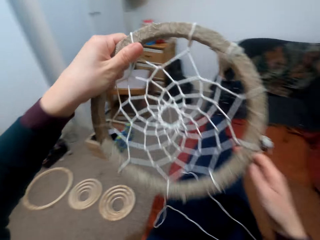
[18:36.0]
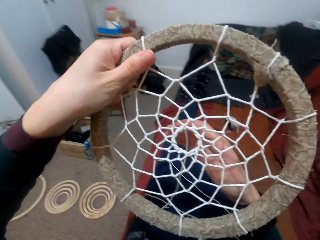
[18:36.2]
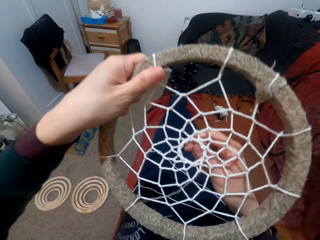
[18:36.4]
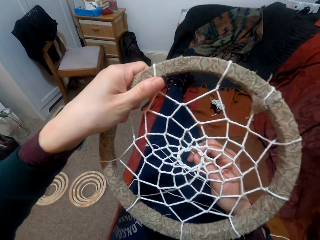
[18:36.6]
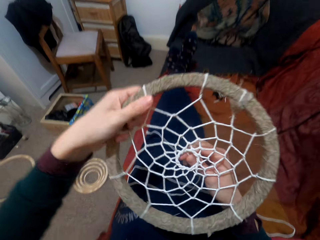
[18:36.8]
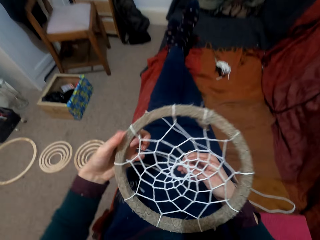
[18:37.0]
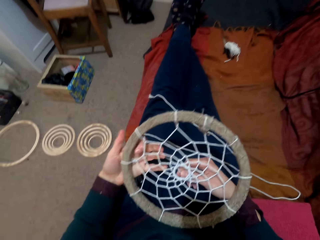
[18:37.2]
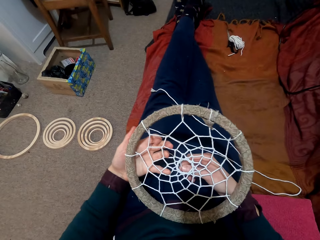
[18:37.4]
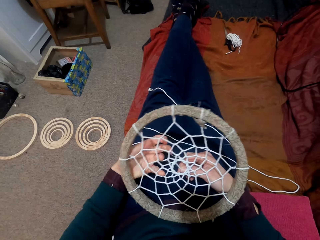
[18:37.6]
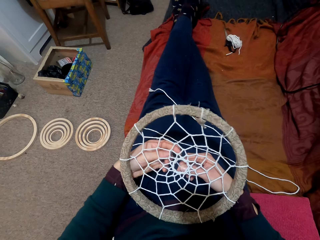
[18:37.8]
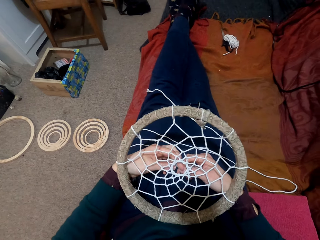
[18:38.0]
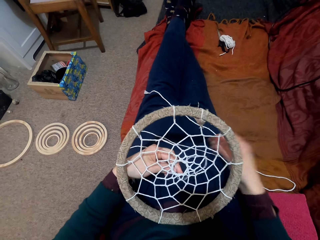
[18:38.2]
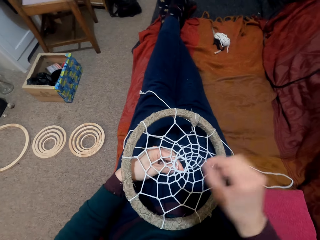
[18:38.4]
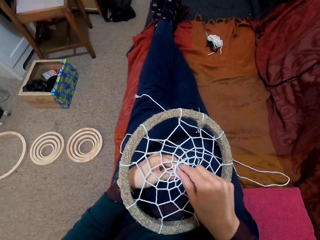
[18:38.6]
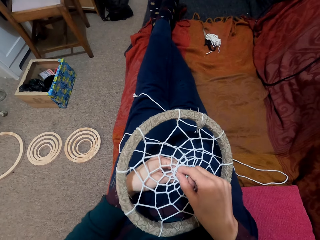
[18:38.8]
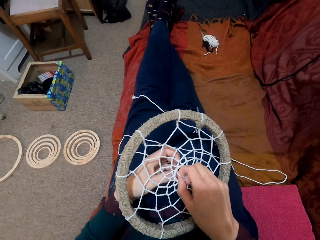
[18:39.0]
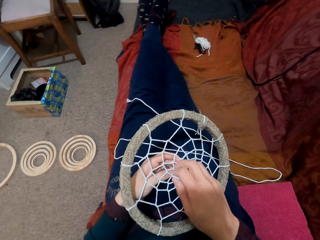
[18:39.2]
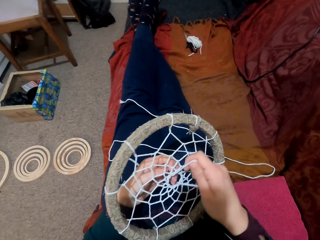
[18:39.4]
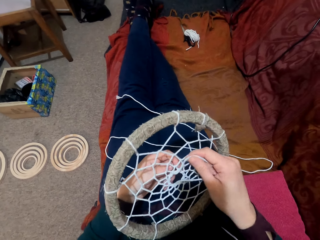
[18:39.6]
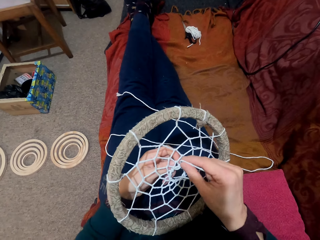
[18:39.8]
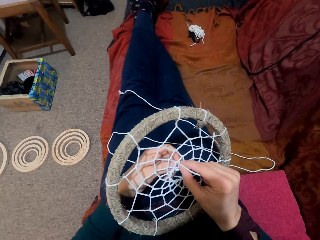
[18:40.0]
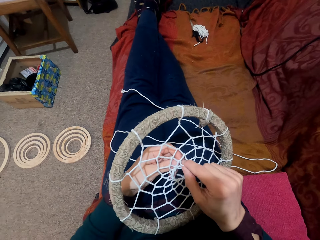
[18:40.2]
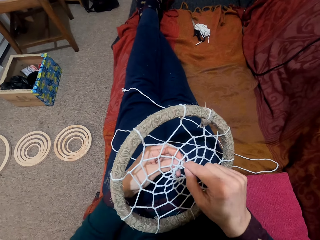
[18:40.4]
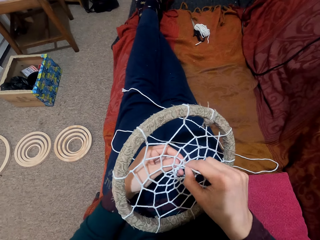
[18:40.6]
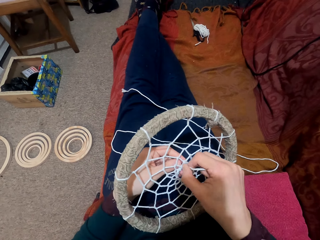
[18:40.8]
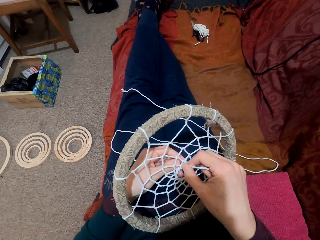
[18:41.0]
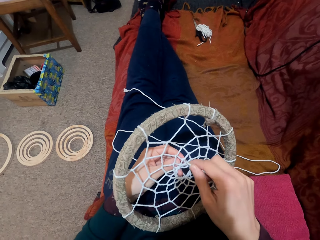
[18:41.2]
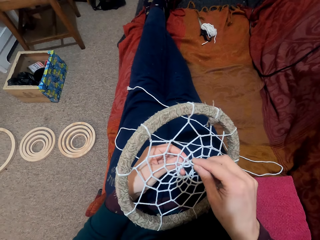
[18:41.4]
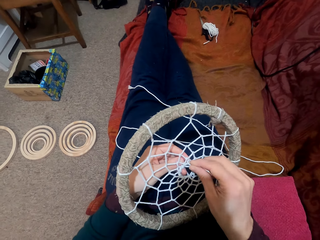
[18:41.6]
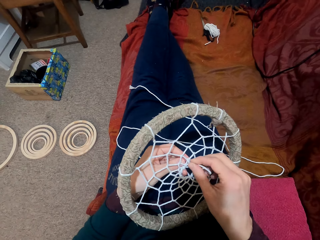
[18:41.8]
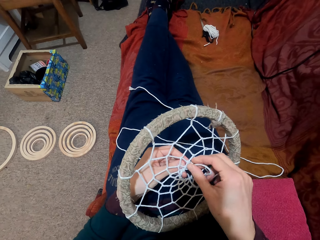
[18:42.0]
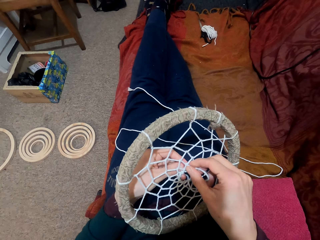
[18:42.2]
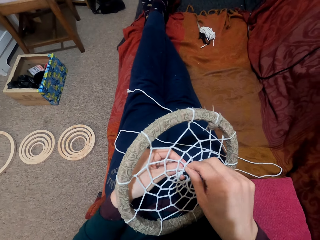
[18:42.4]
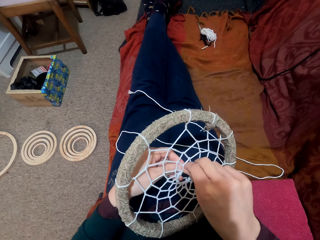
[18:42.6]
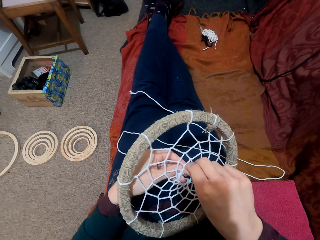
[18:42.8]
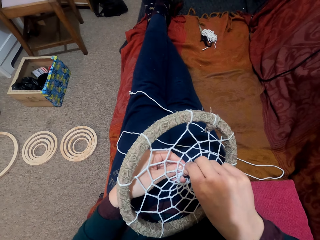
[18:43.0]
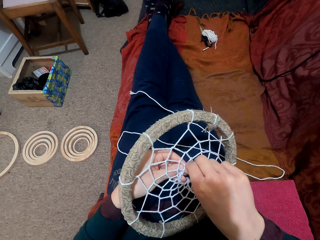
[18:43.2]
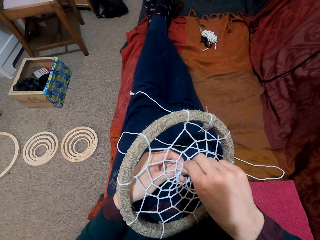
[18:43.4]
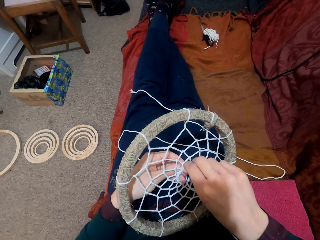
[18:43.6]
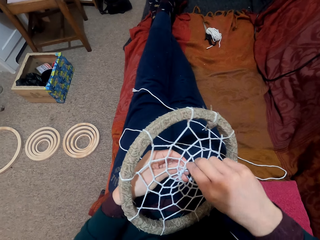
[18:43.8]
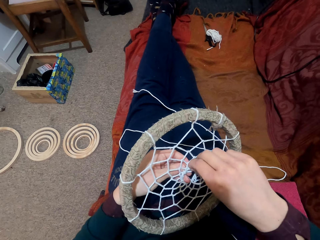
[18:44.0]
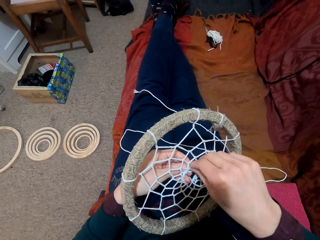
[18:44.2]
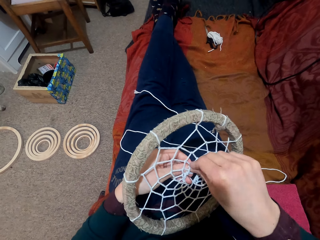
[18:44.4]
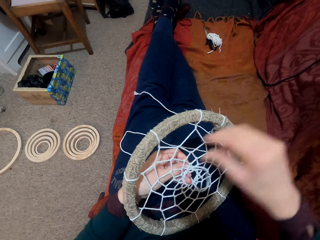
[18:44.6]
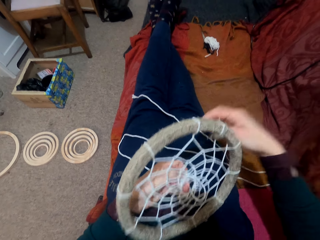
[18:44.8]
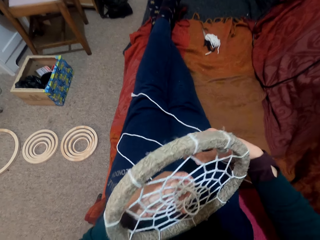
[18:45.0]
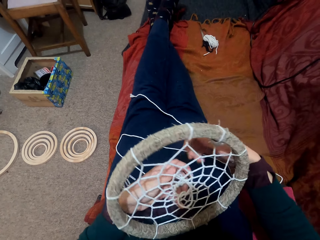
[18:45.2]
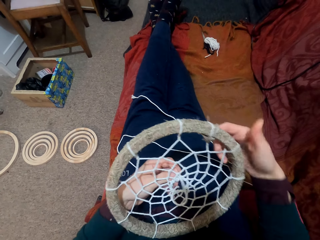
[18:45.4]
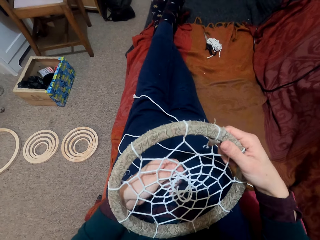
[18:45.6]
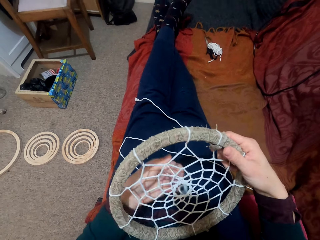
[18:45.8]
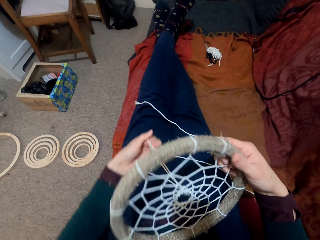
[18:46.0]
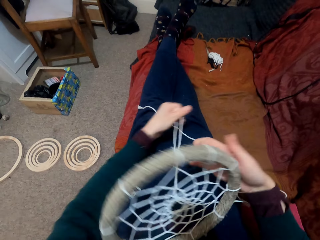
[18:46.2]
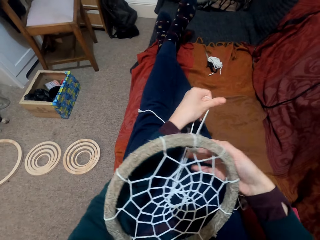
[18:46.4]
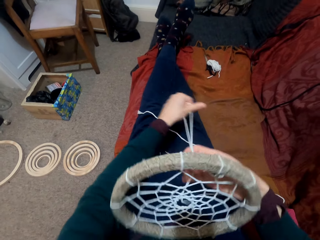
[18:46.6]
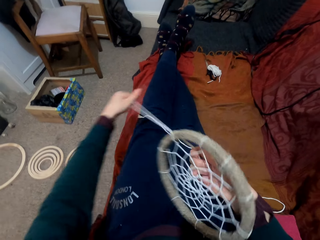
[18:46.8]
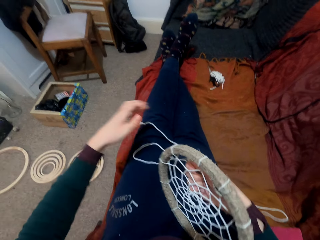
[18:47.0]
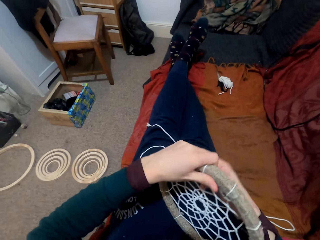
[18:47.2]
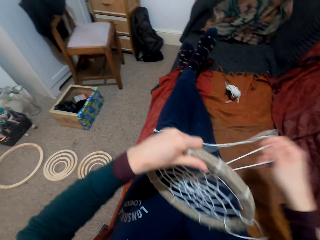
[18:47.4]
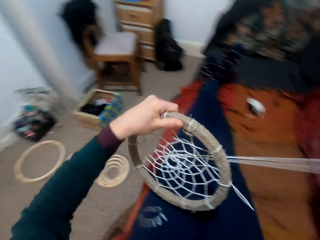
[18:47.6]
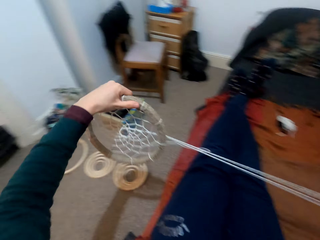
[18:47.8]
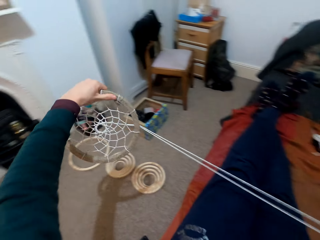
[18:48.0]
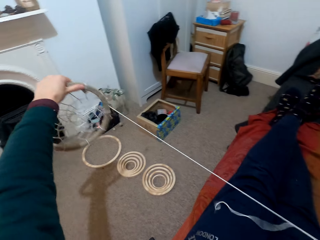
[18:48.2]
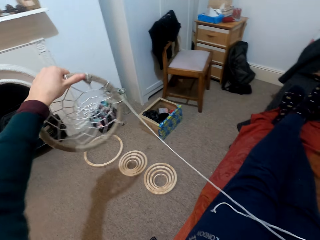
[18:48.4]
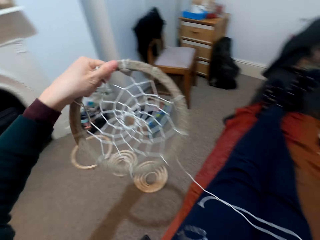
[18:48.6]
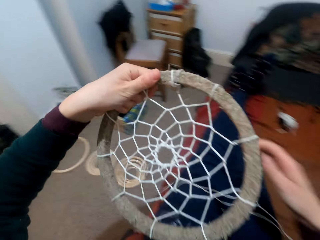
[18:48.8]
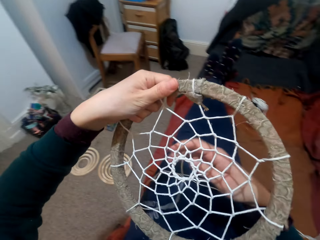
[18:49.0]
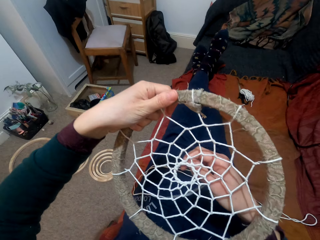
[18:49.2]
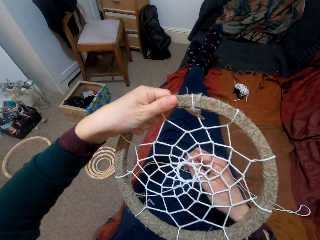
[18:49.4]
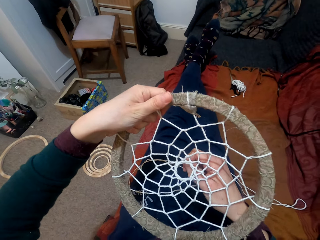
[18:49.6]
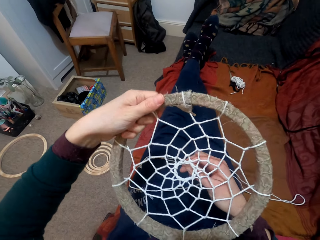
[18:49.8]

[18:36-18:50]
The camera wearer moves the string. They pull the string.

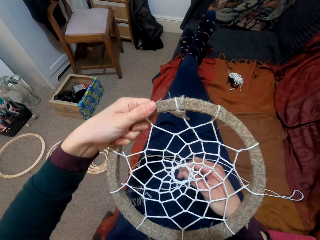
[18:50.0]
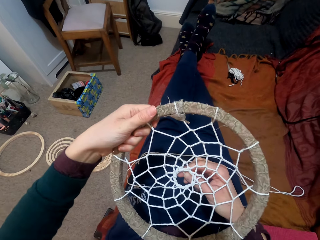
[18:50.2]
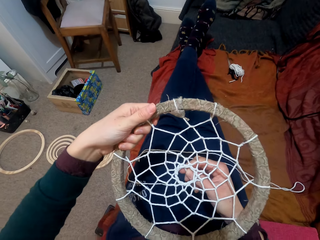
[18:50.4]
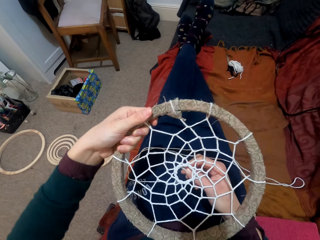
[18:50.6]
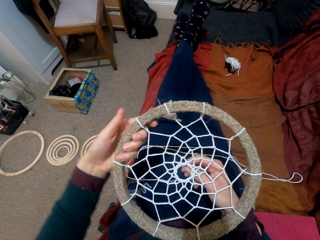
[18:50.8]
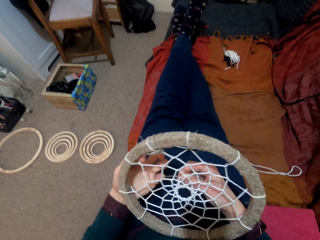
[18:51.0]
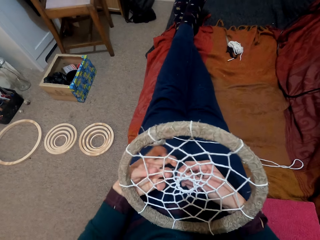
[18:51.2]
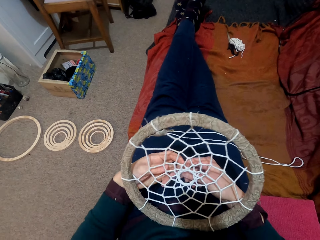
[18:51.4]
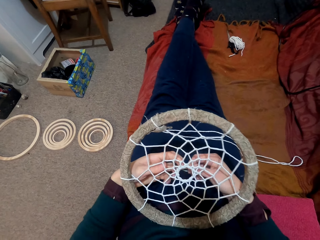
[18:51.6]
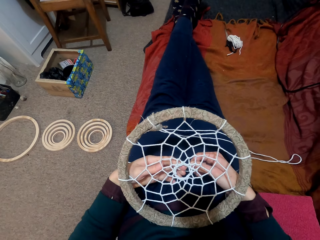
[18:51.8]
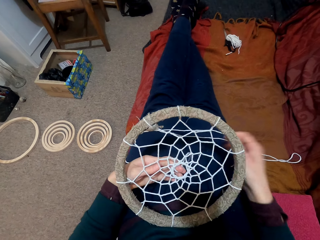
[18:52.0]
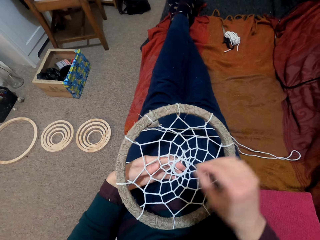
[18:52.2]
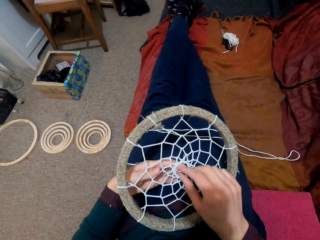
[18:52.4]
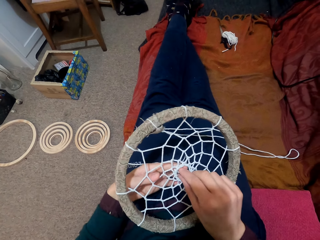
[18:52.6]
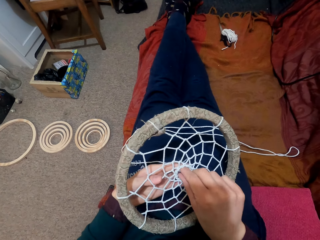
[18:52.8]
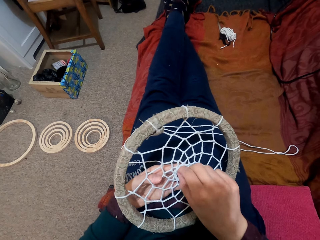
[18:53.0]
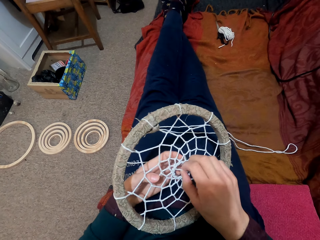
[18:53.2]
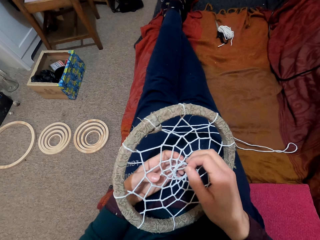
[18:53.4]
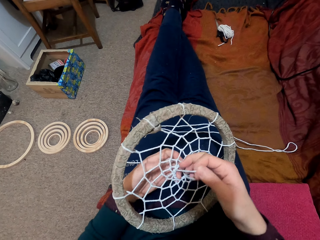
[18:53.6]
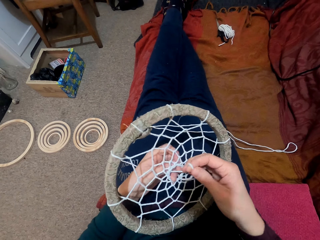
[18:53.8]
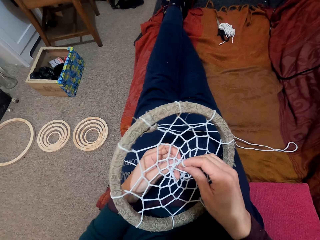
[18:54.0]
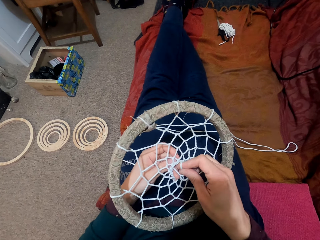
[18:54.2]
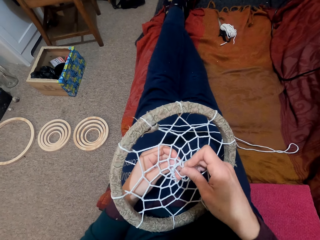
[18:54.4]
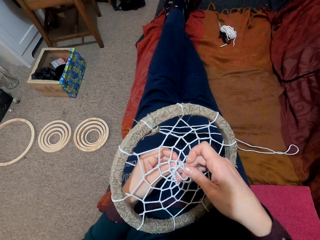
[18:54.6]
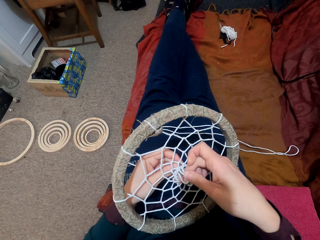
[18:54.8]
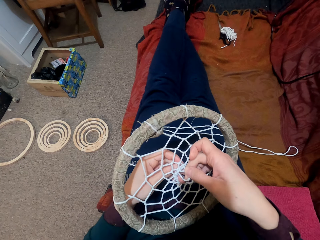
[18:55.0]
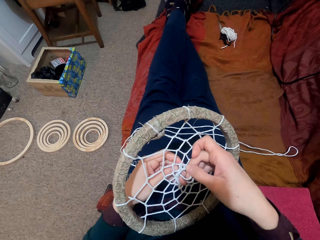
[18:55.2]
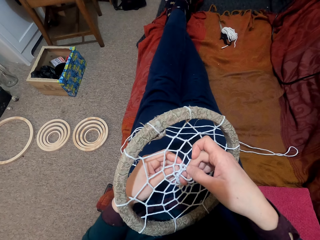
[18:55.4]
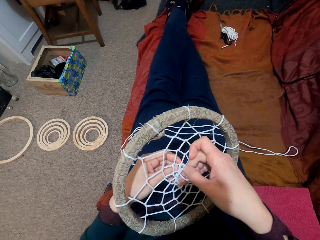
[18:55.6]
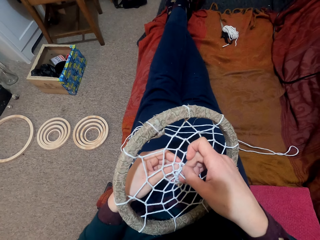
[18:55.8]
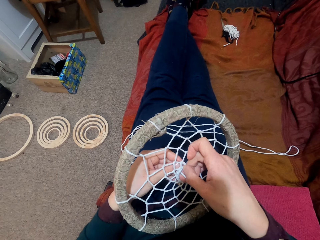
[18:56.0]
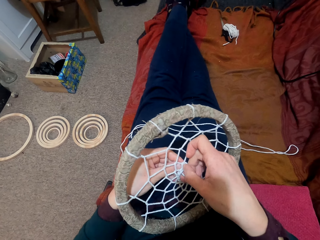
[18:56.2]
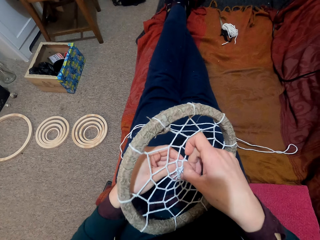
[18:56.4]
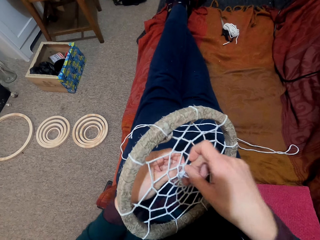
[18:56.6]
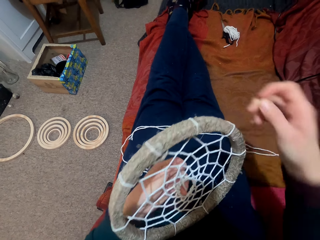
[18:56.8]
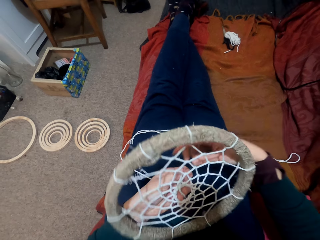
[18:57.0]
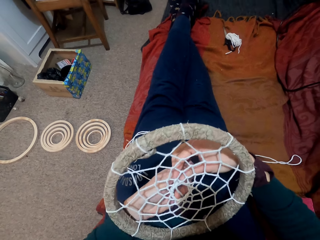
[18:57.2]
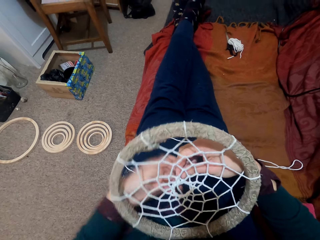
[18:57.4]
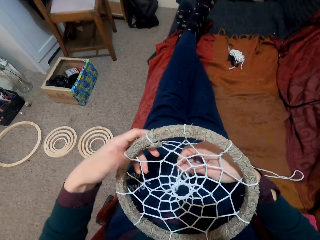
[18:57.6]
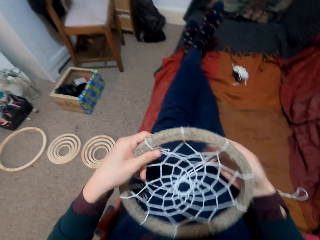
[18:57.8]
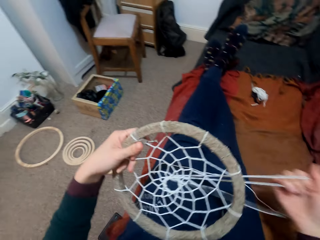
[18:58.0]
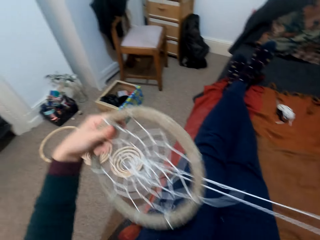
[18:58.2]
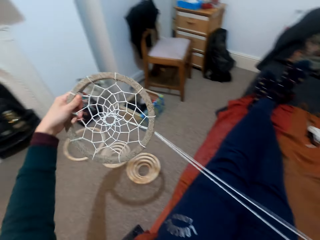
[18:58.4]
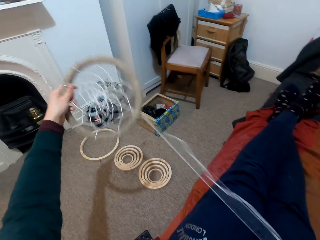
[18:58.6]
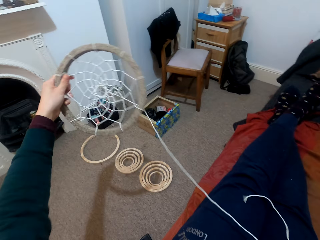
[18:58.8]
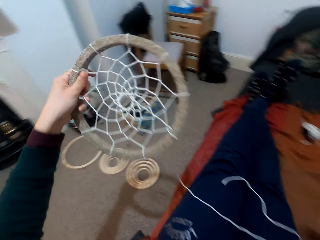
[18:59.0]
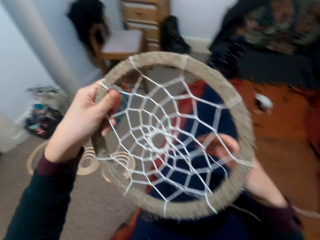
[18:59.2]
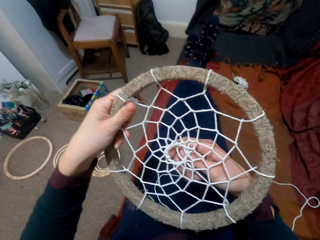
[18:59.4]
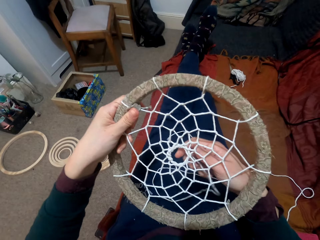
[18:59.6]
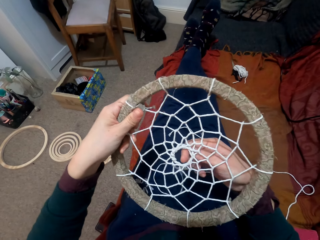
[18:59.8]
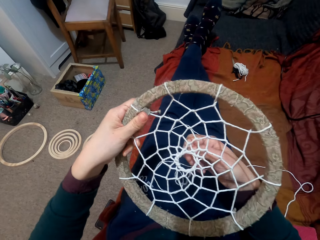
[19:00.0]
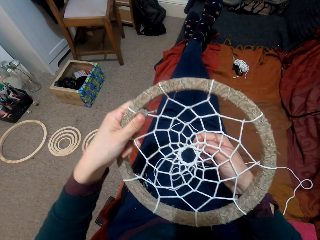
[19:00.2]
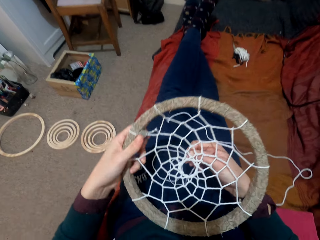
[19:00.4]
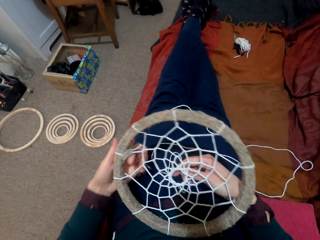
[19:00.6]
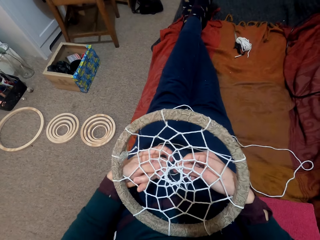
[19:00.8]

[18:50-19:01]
The camera wearer moves the string. They pull the string.
